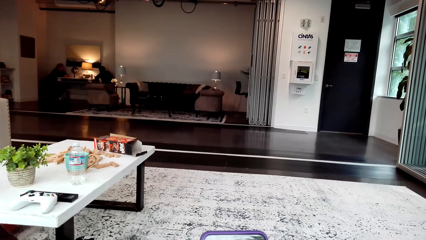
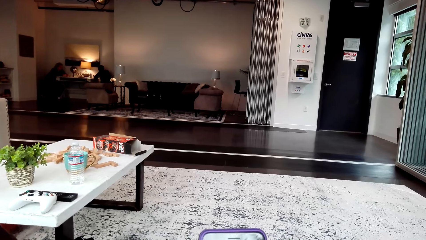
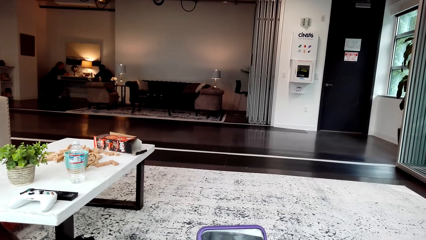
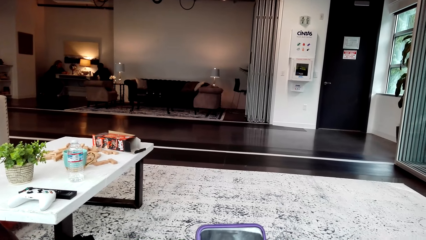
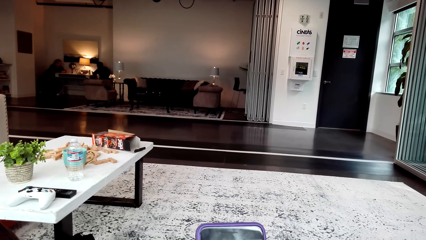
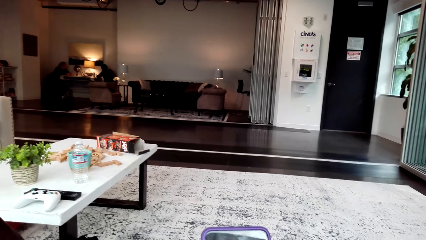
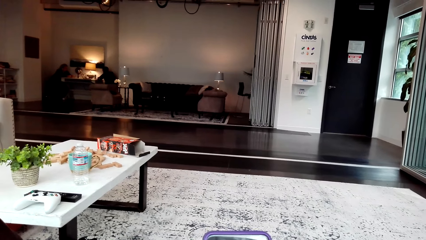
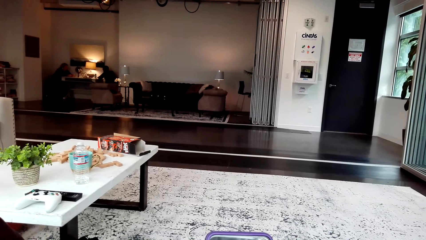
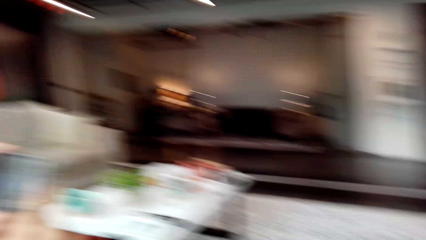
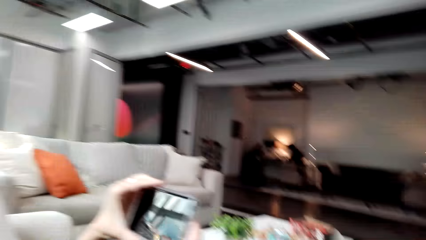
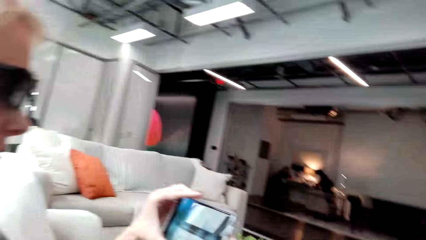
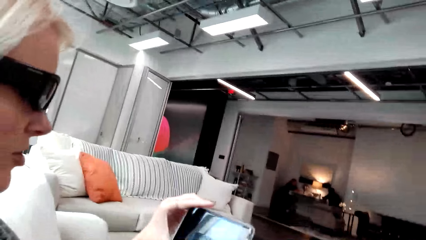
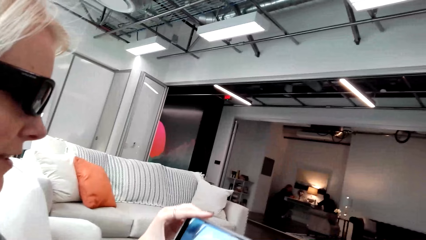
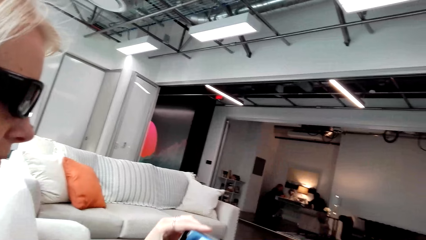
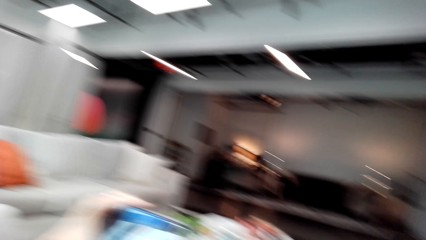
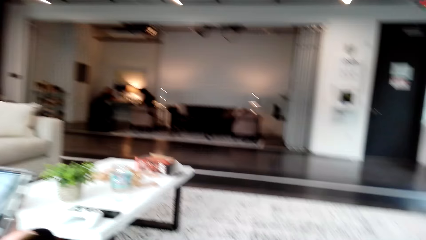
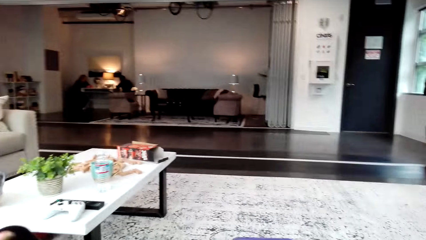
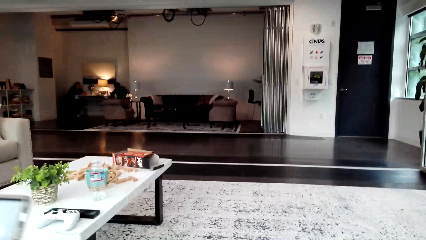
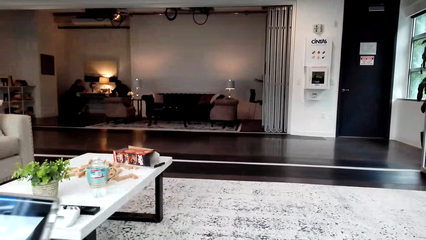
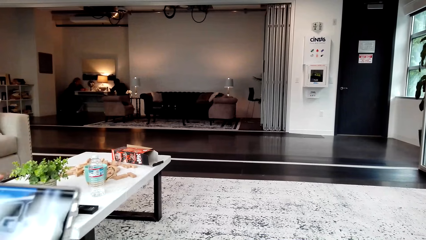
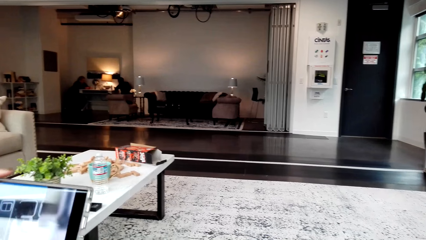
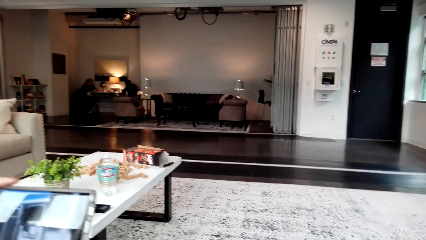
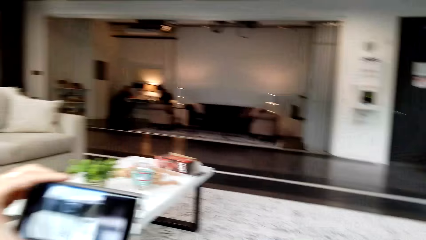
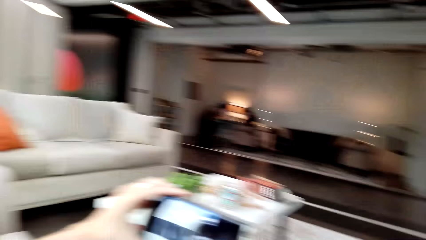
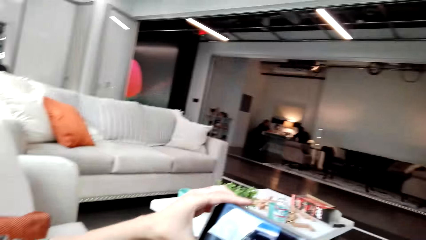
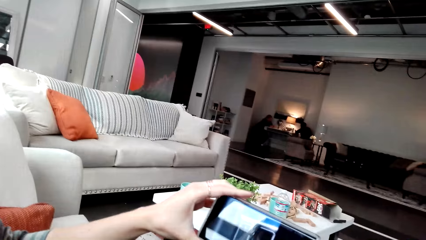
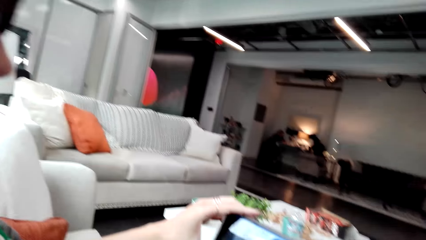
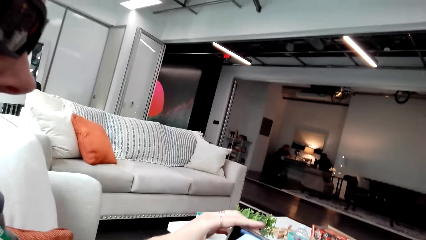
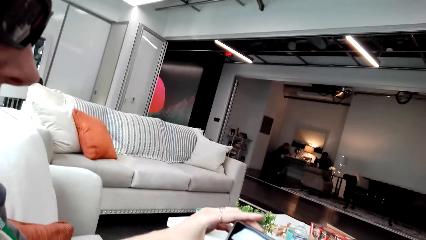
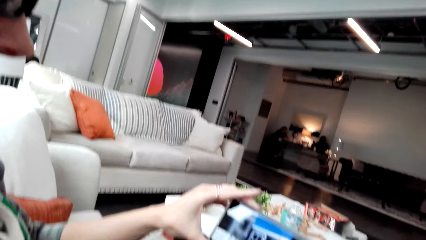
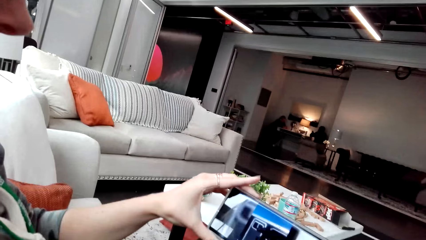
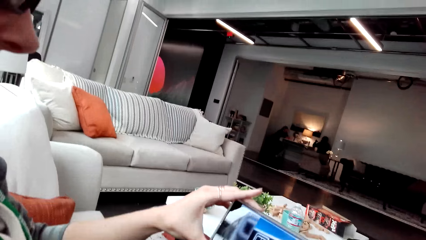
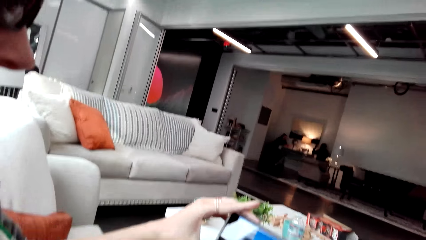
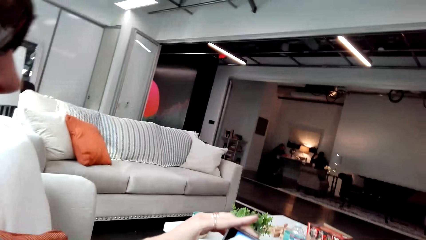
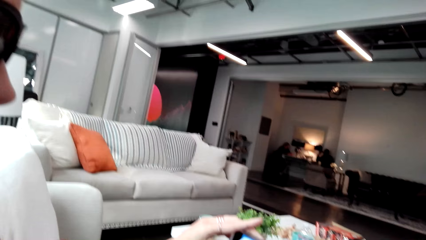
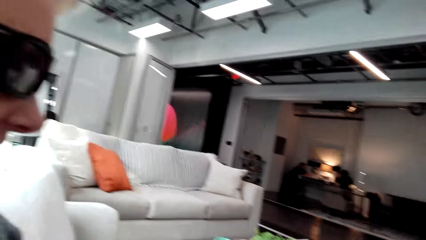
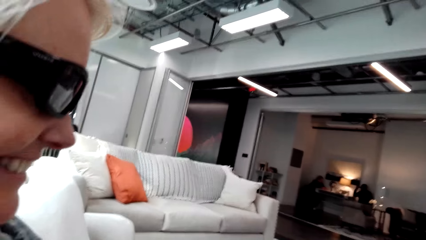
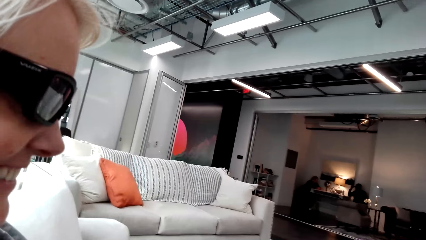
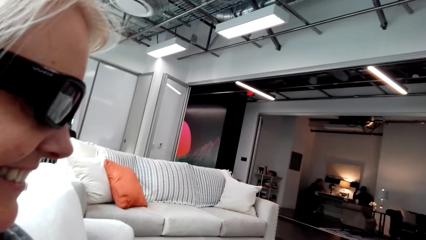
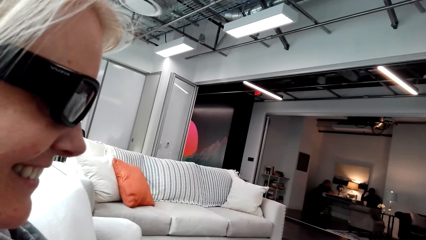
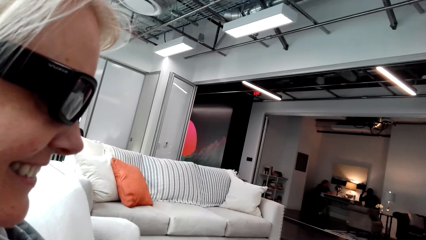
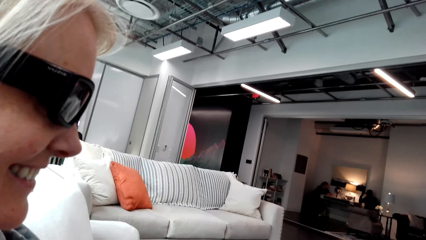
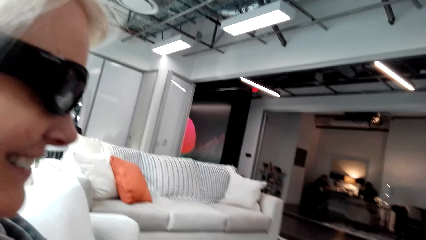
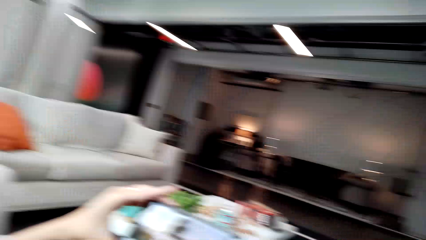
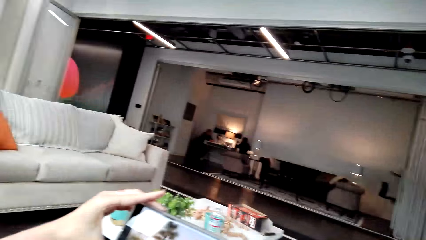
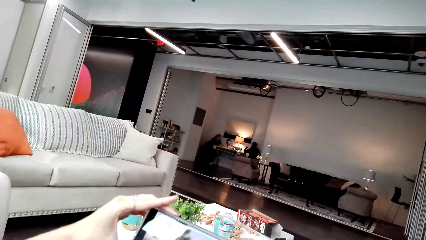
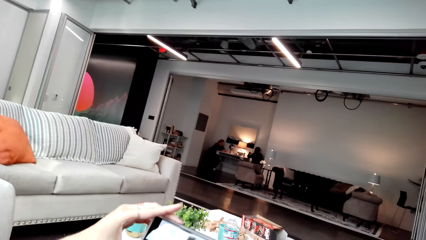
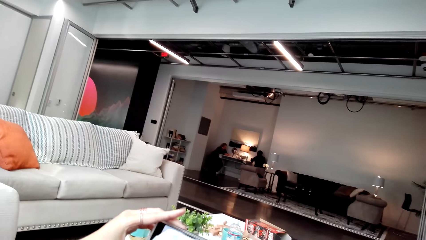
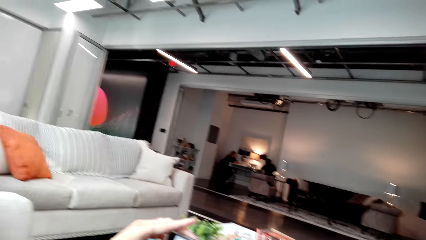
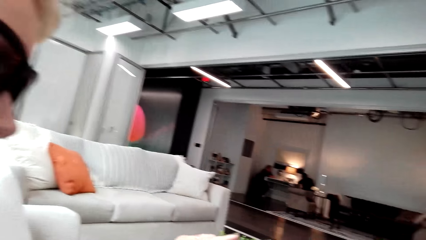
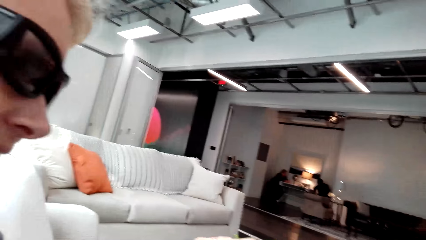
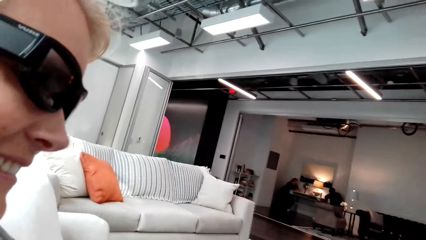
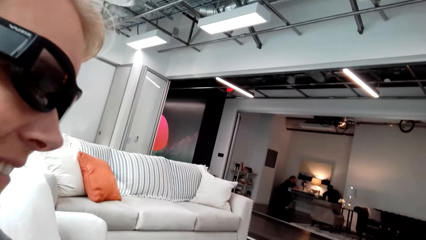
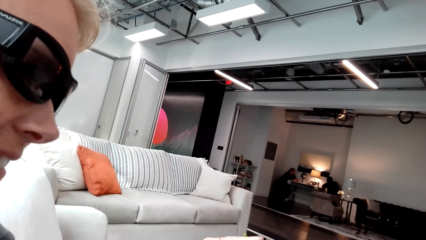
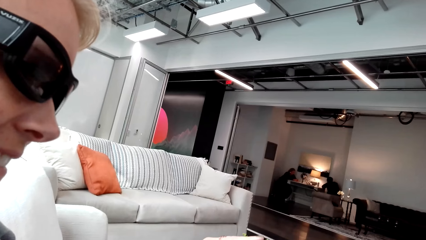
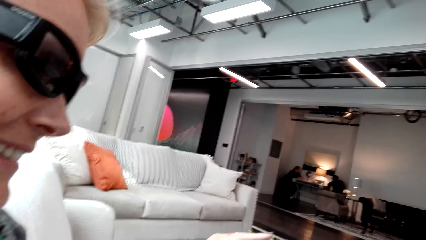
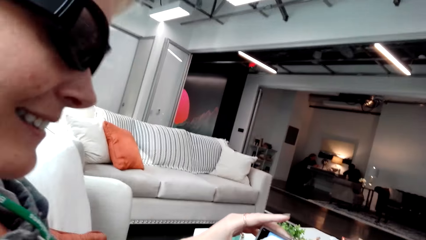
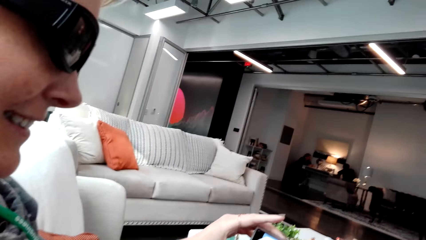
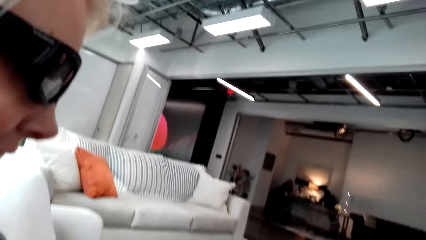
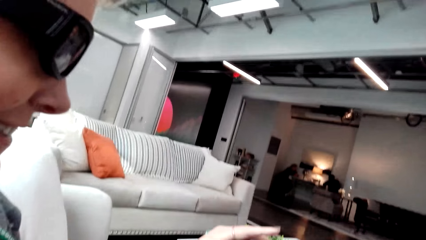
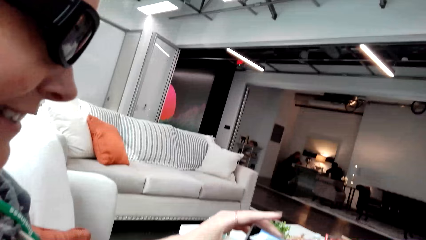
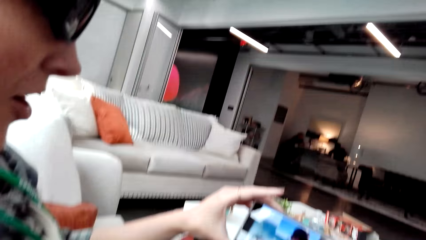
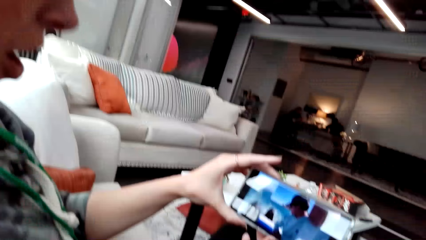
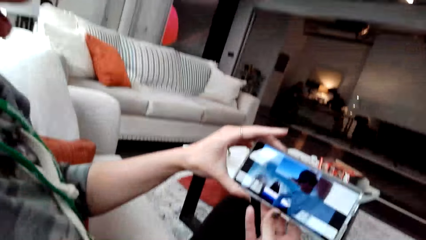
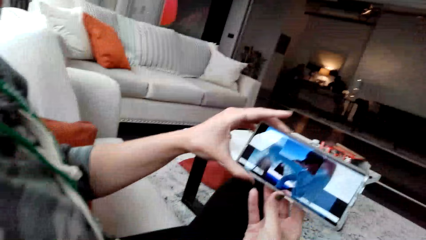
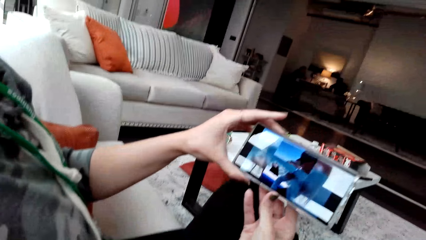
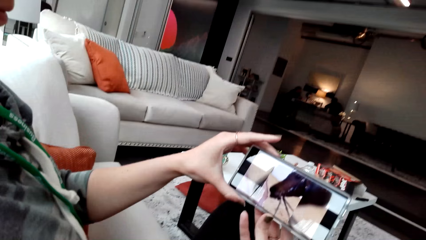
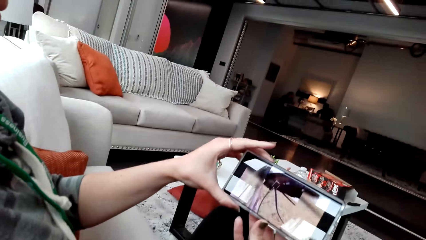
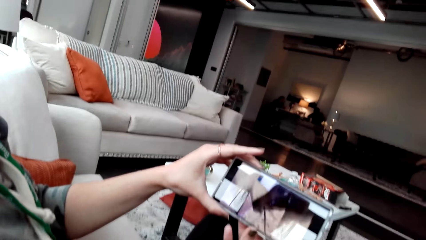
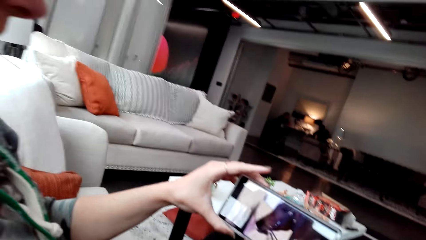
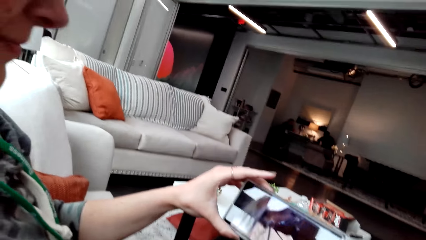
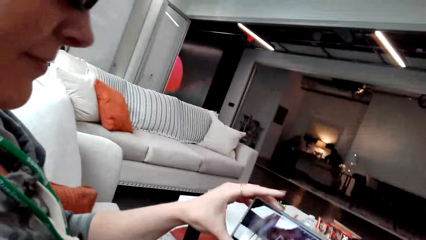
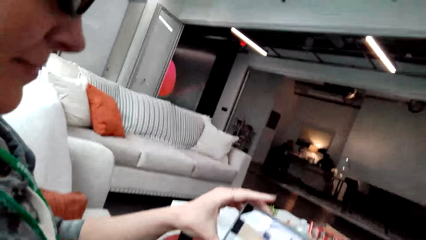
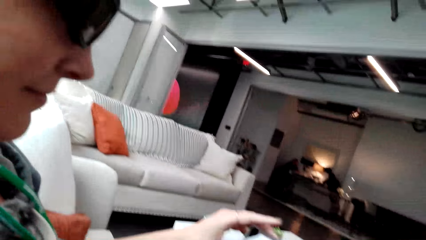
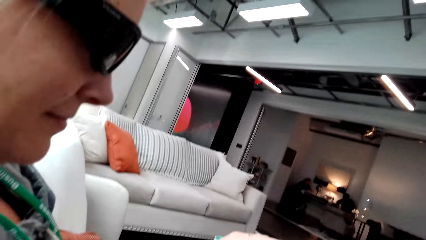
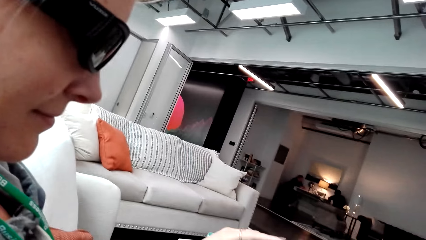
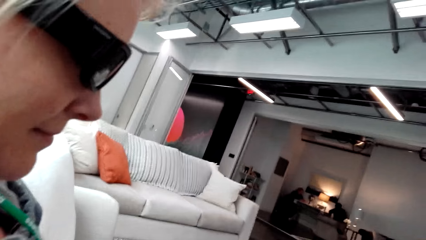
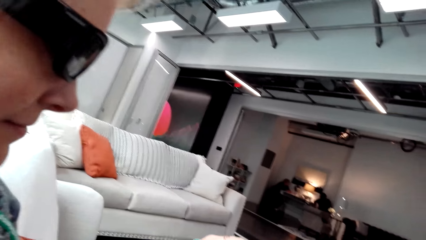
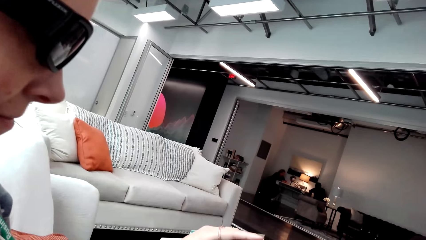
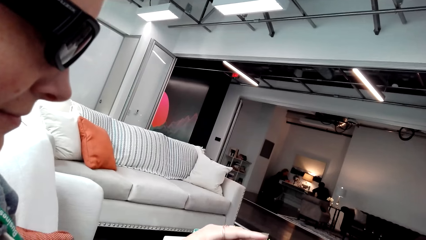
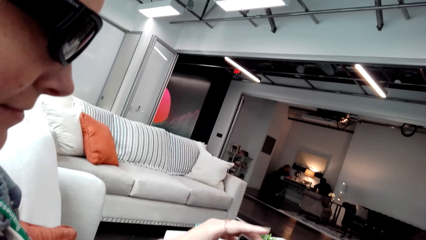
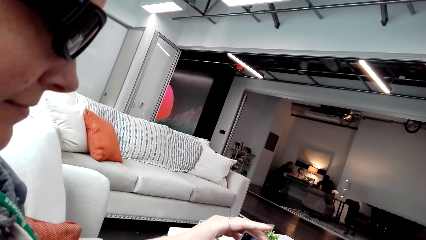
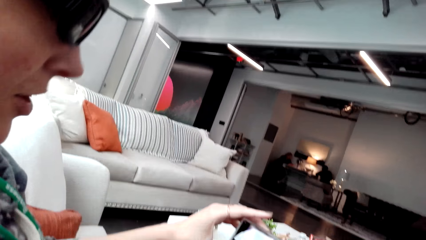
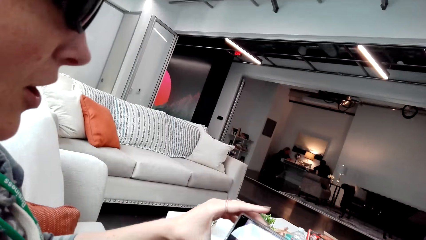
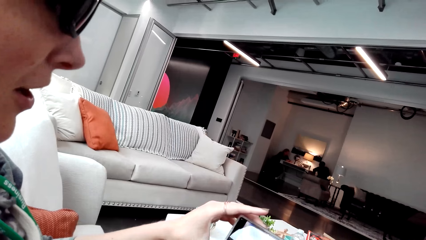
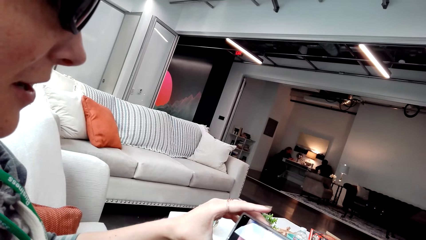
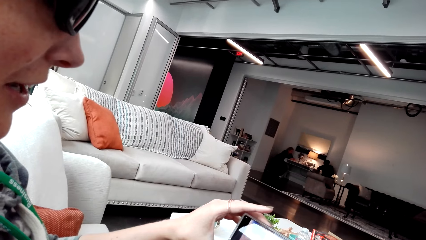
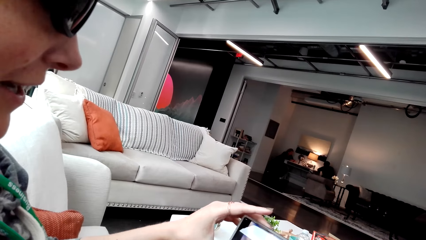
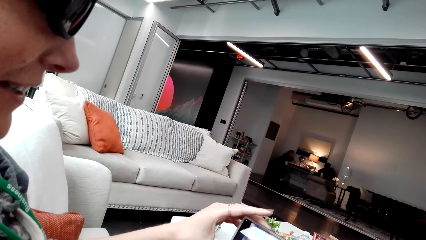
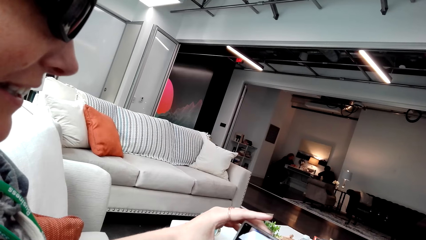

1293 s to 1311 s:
A woman sits on the couch and uses the phone. The woman uses the mobile phone. The woman watches the video. The woman talks.
